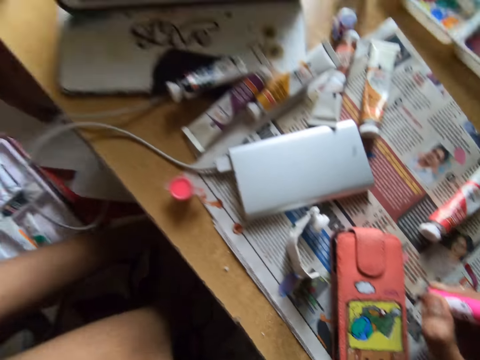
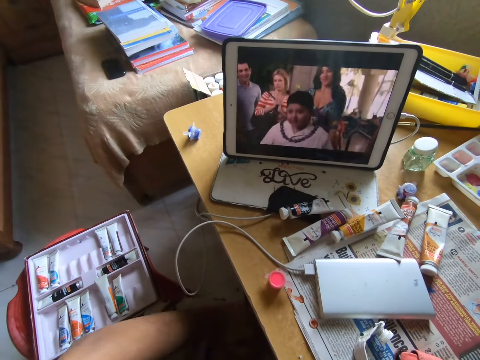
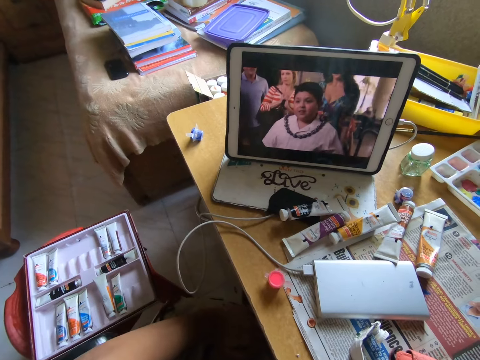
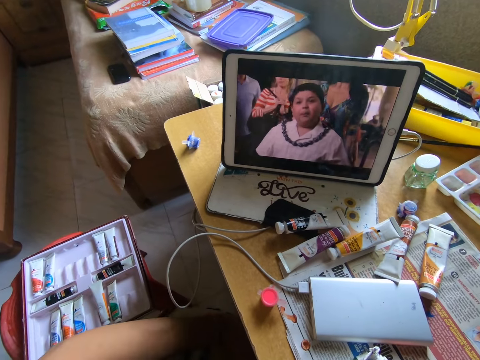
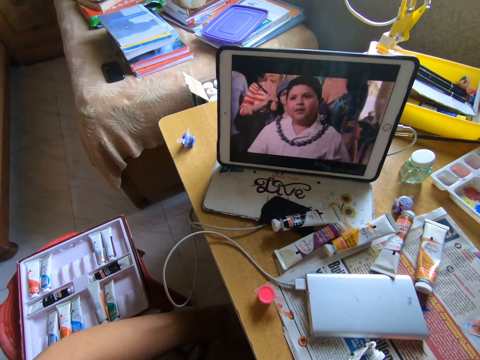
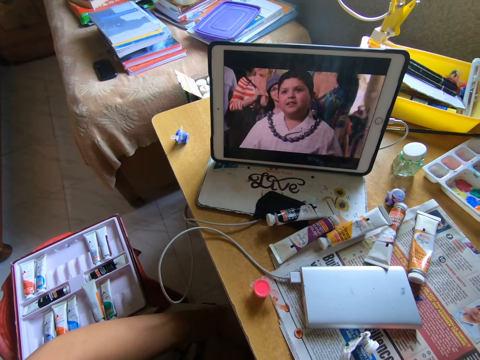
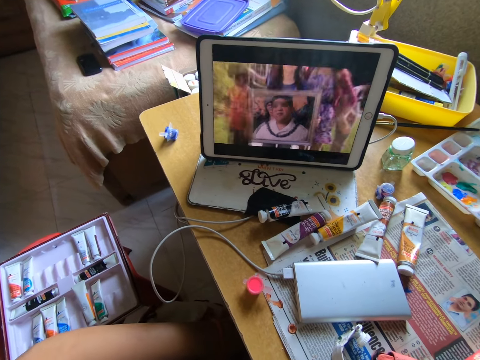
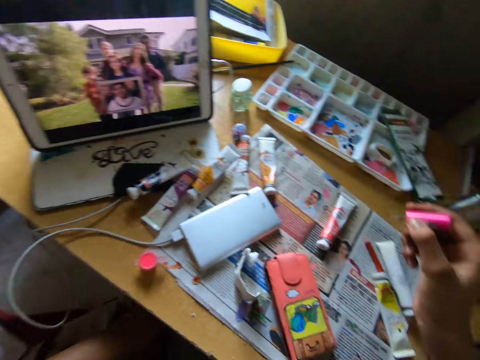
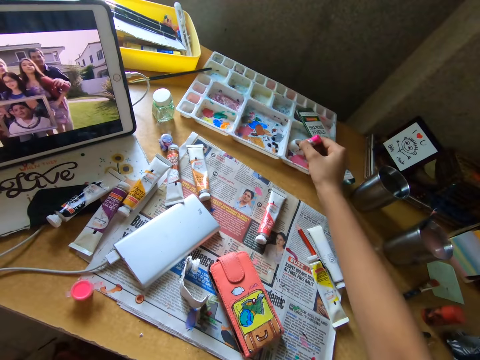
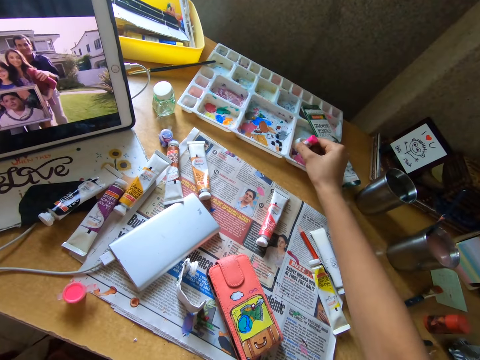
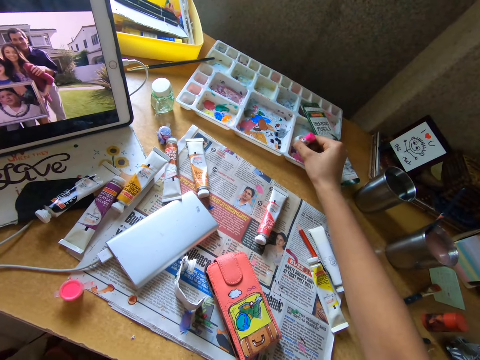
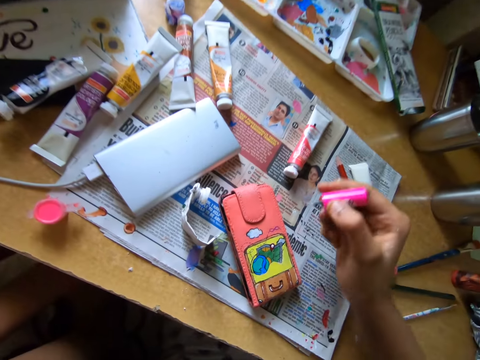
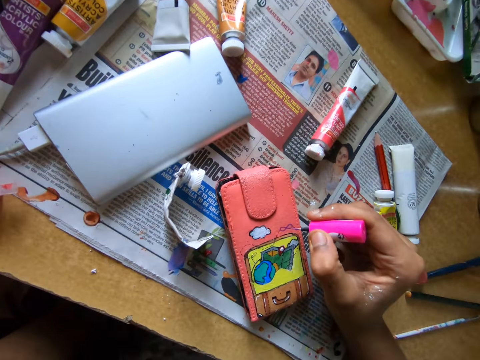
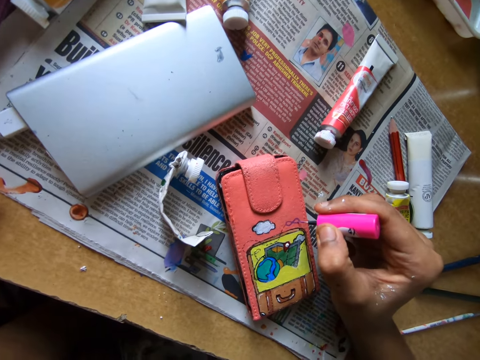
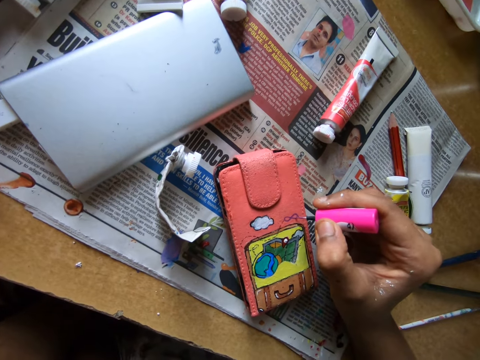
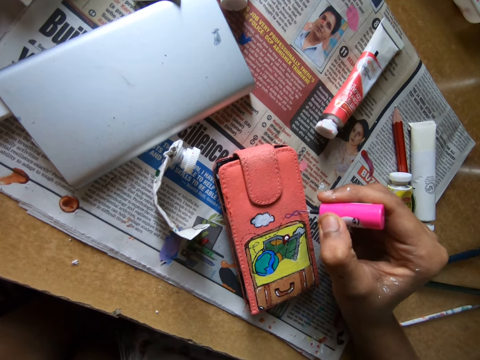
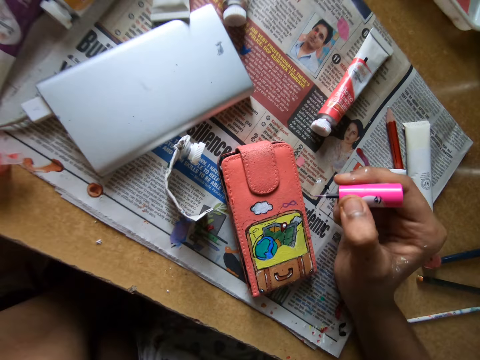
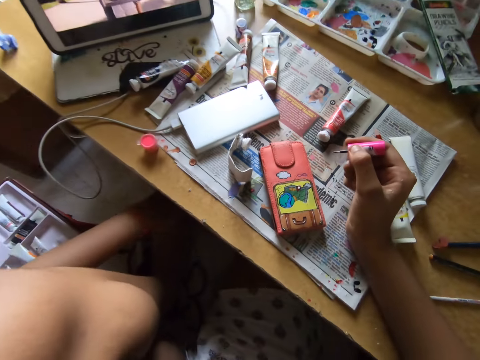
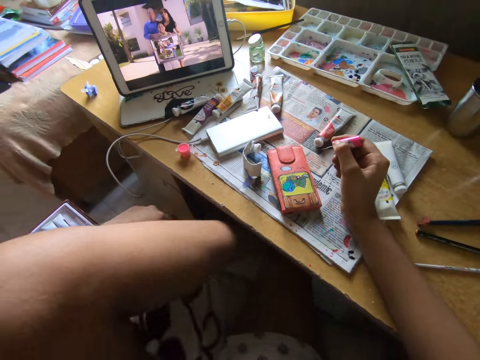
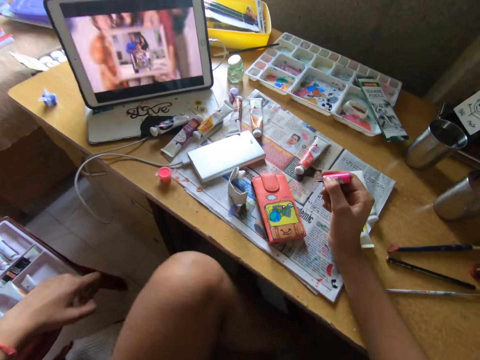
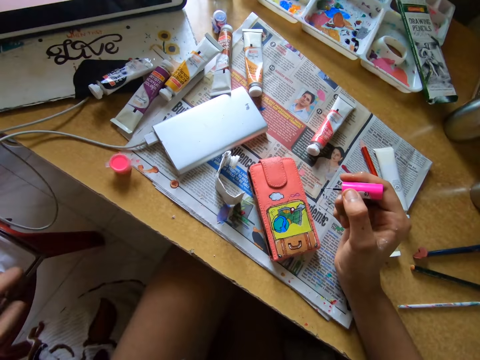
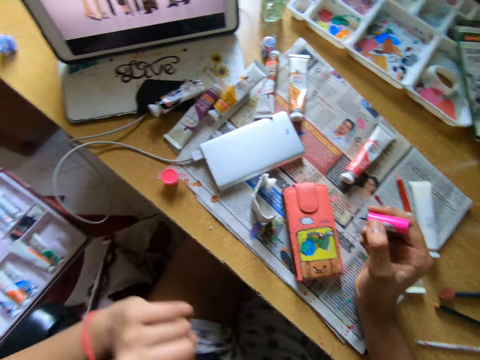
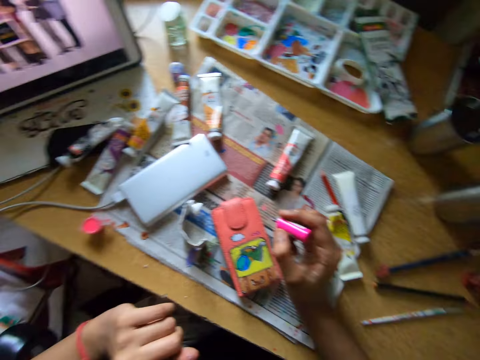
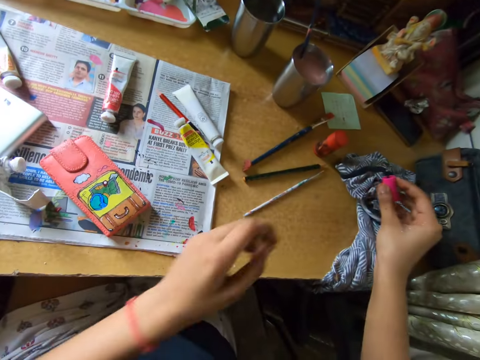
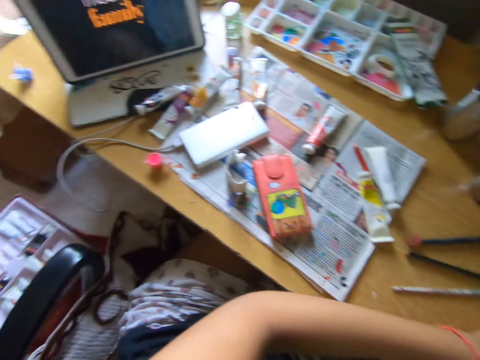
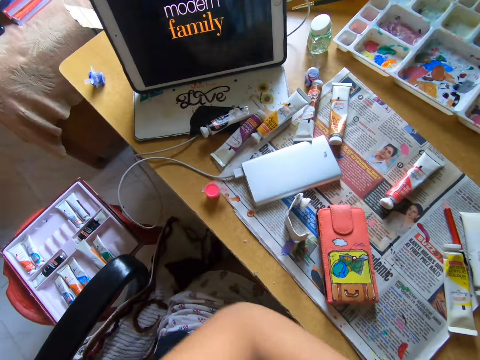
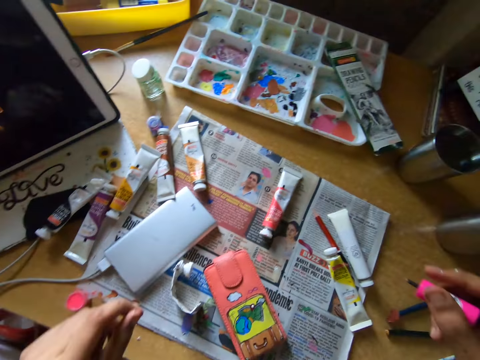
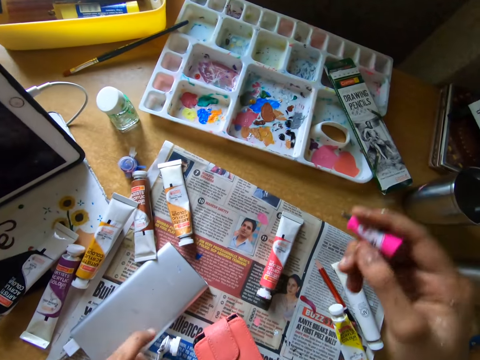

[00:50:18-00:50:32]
The camera wearer looks at the tablet. They rub a paint marker on a paint tray and paint the wallet with the paint marker. They put down the leg. They look around. They wipe the paint marker with a cloth. They watch on the tablet.

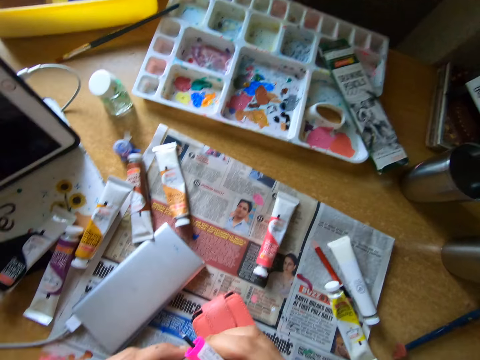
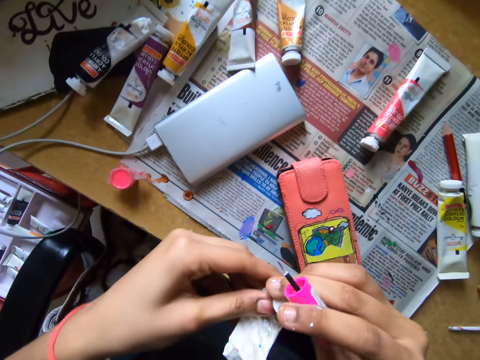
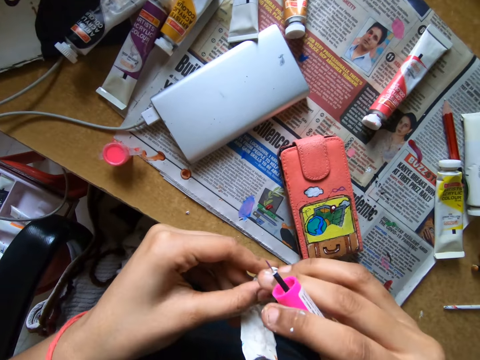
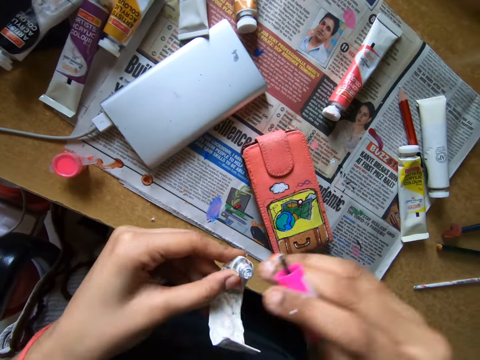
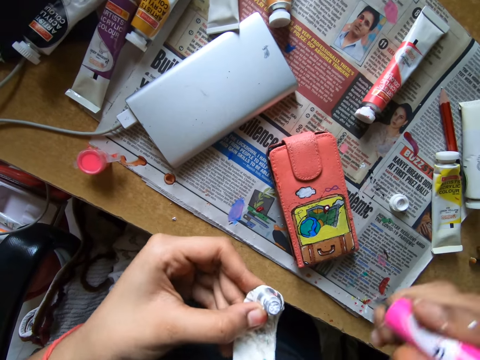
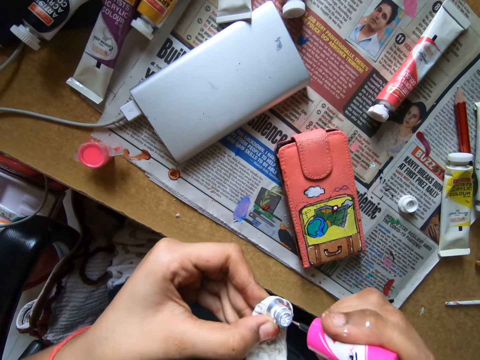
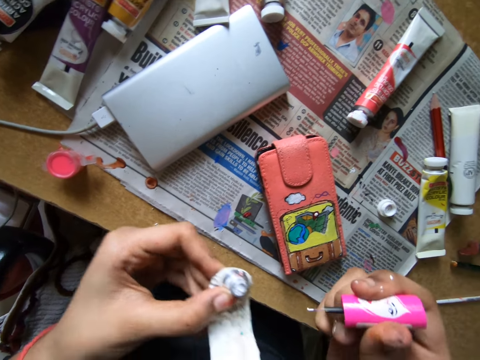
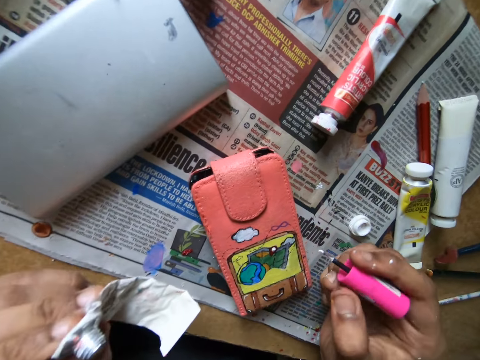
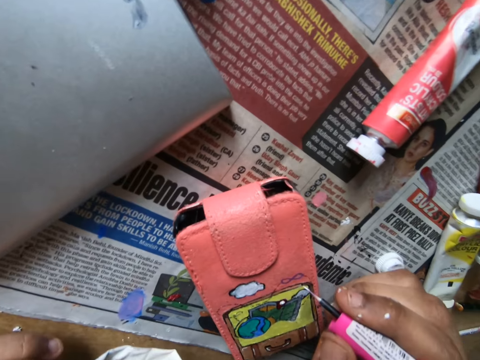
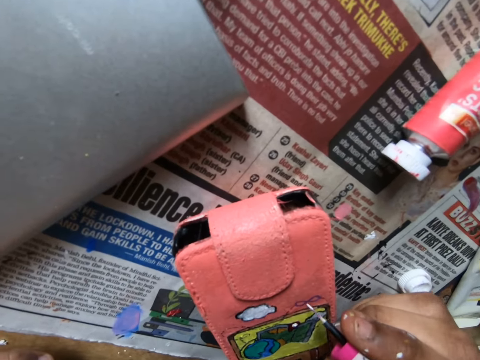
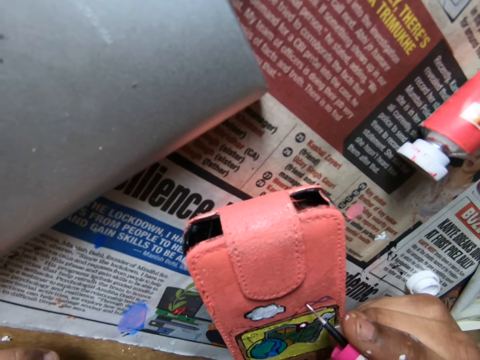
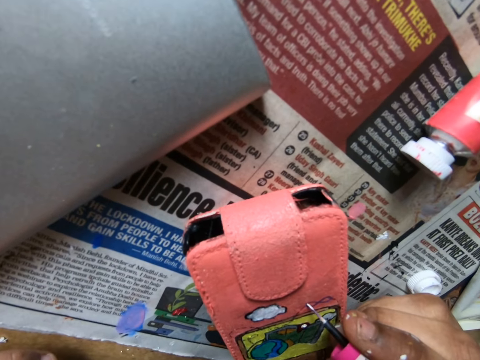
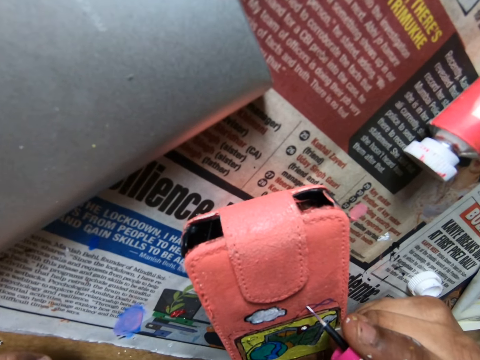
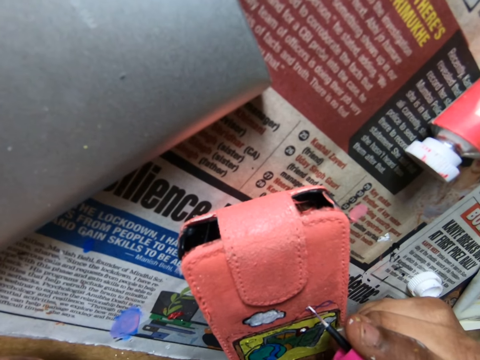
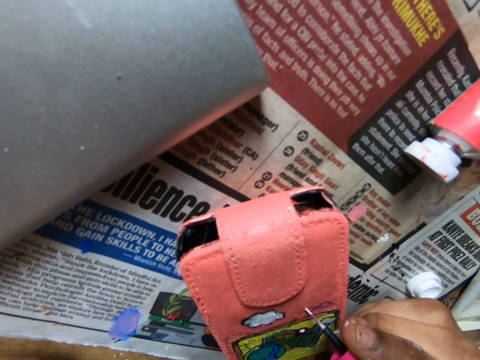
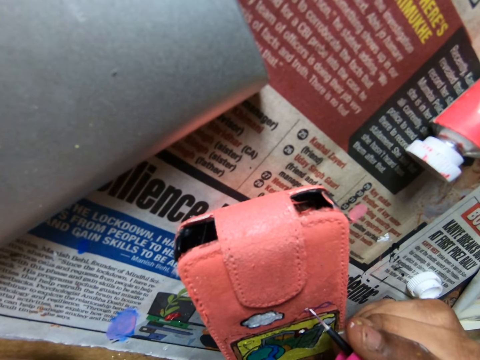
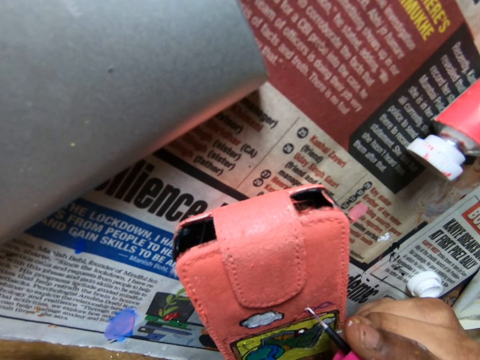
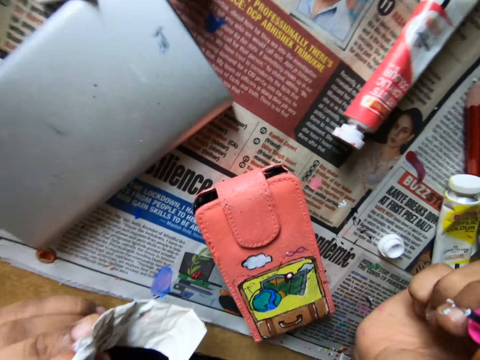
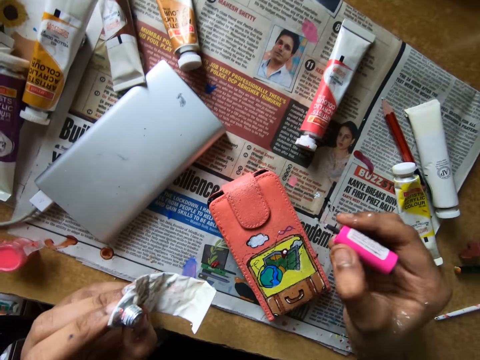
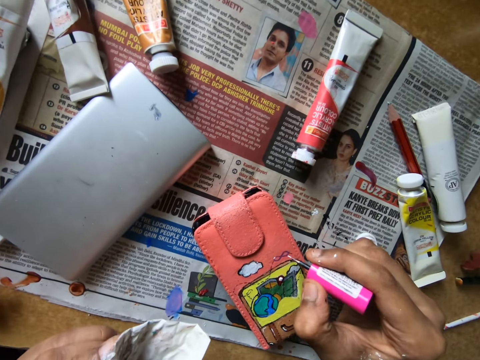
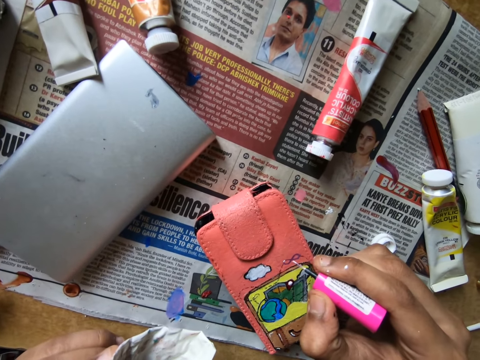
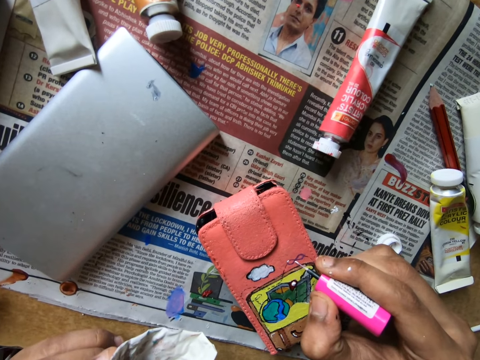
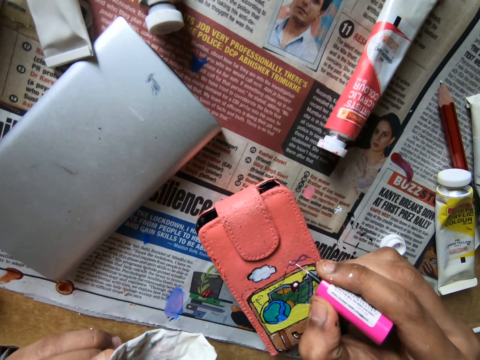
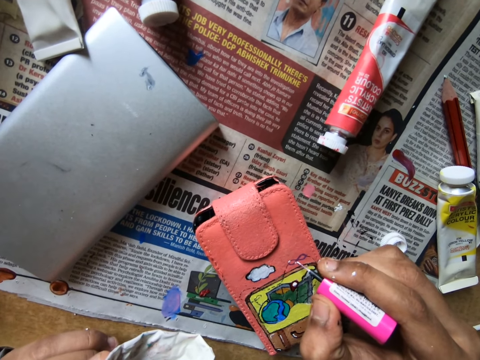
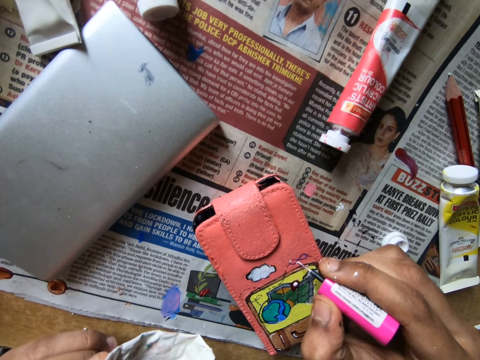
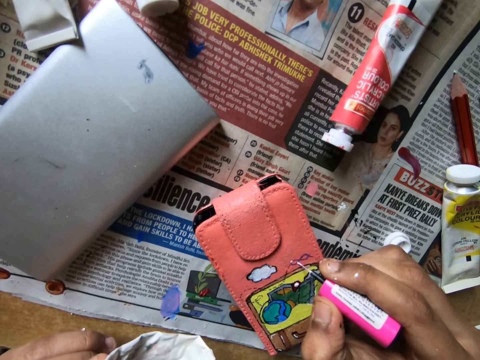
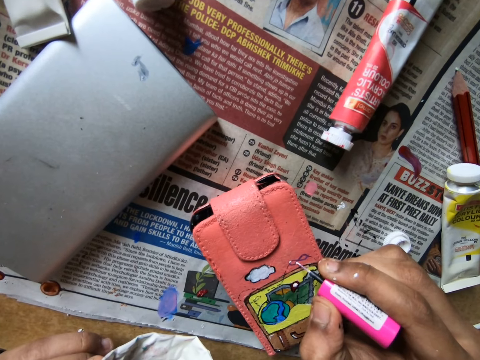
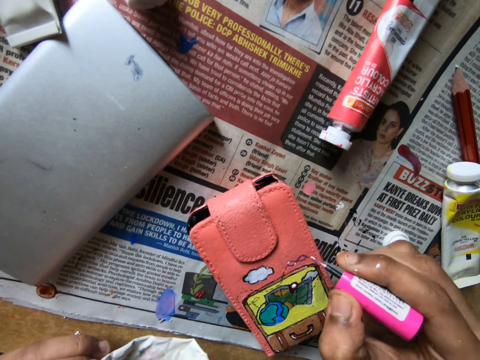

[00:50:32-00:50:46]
The camera wearer opens the squeezed water color tube. They drop the water color tube lid on the newspaper. They dip the color brush in the water color tube. They apply color on the drawing on the wallet. They apply color on the drawing on the wallet again.
